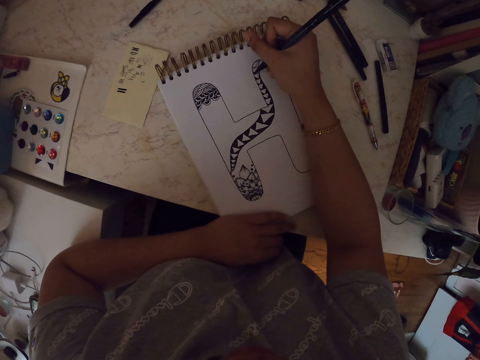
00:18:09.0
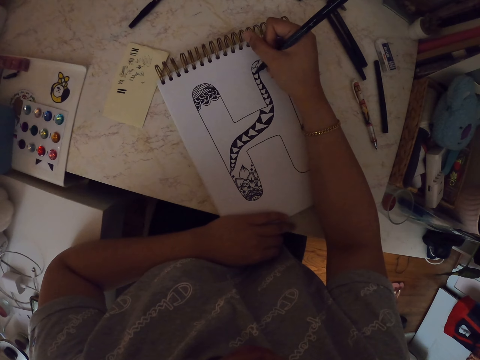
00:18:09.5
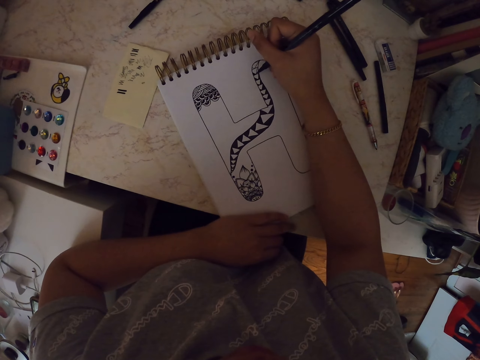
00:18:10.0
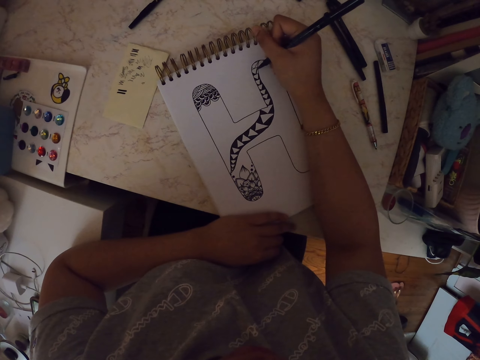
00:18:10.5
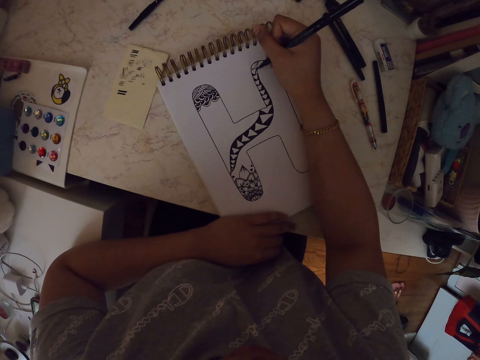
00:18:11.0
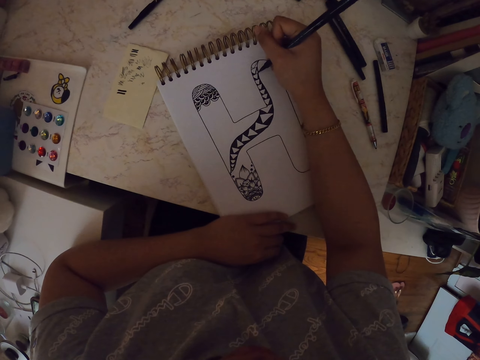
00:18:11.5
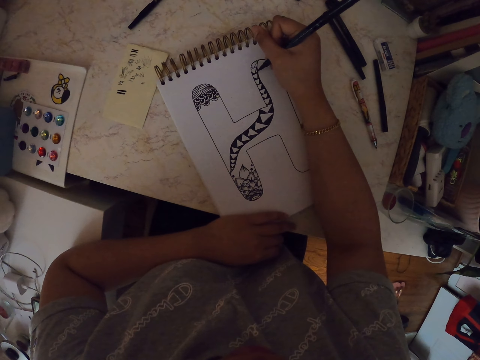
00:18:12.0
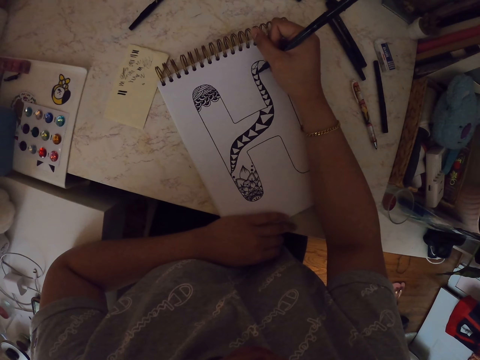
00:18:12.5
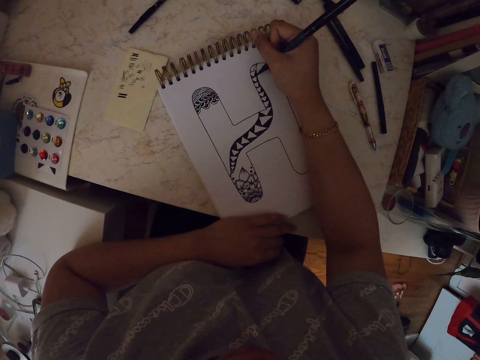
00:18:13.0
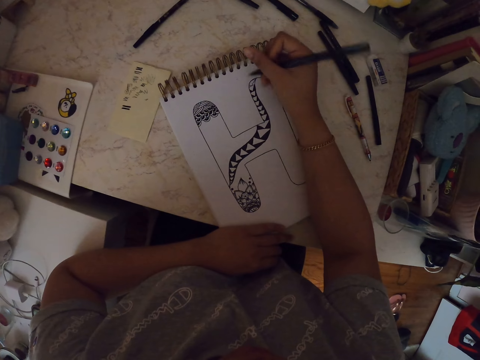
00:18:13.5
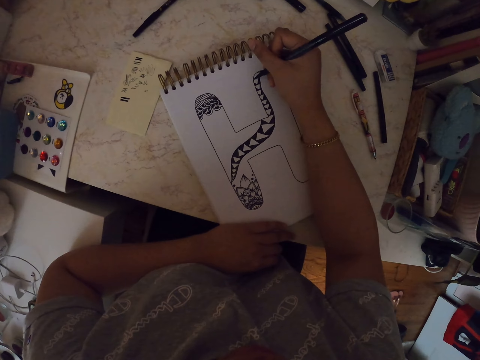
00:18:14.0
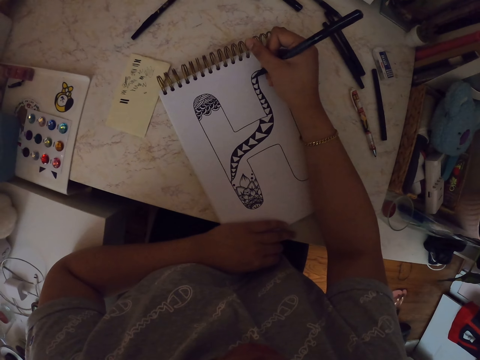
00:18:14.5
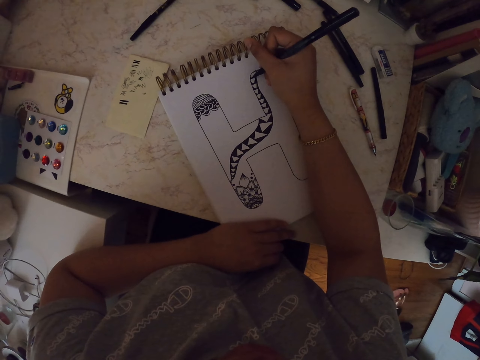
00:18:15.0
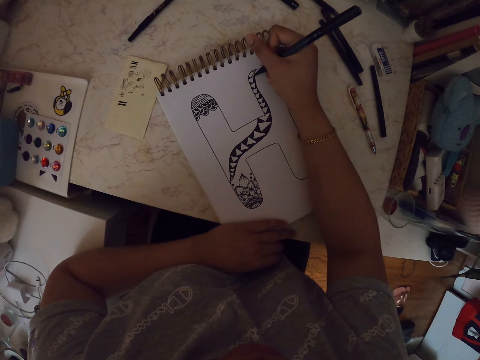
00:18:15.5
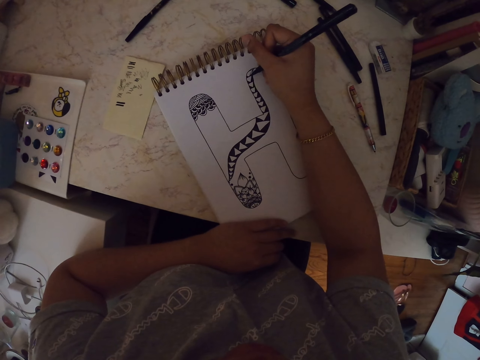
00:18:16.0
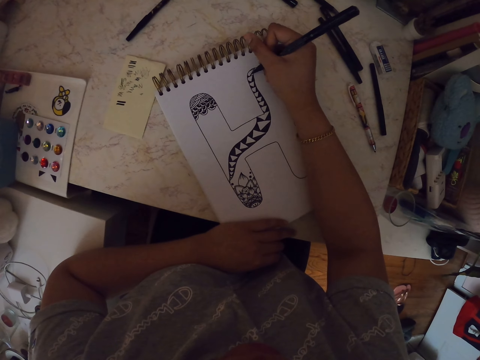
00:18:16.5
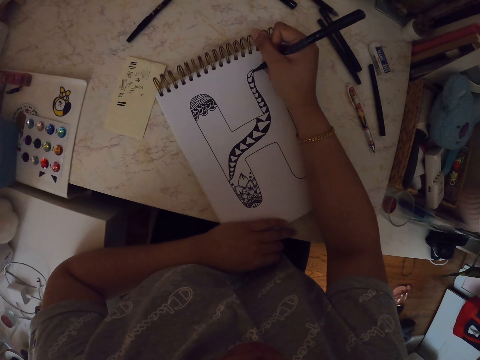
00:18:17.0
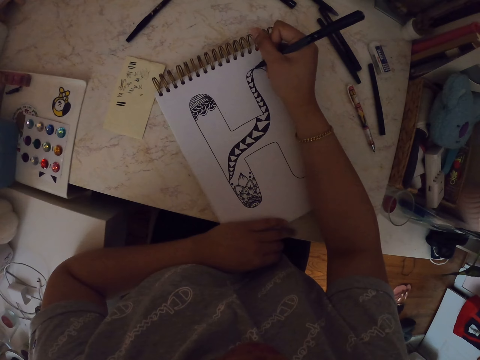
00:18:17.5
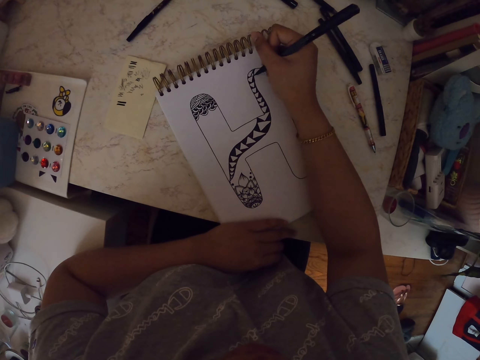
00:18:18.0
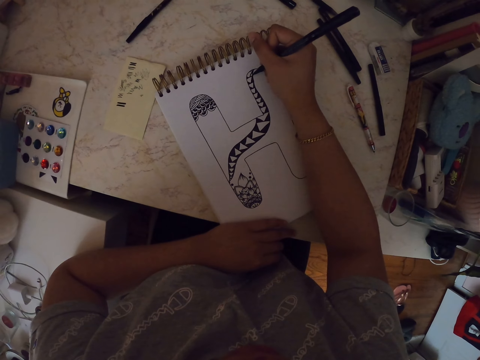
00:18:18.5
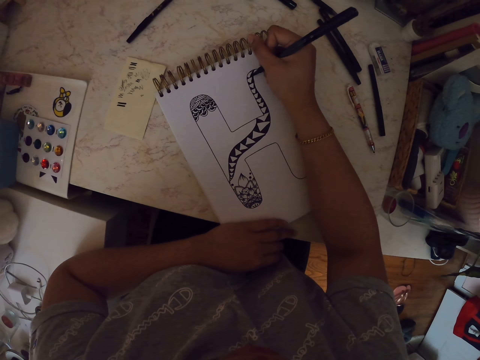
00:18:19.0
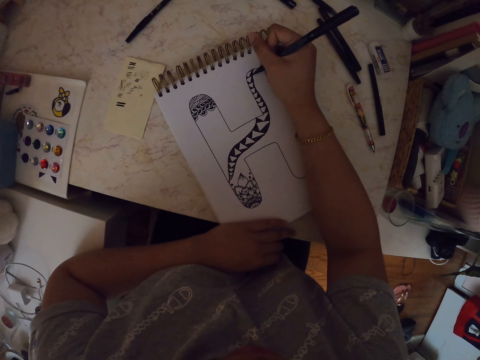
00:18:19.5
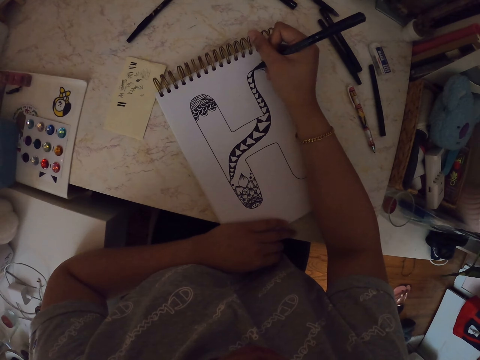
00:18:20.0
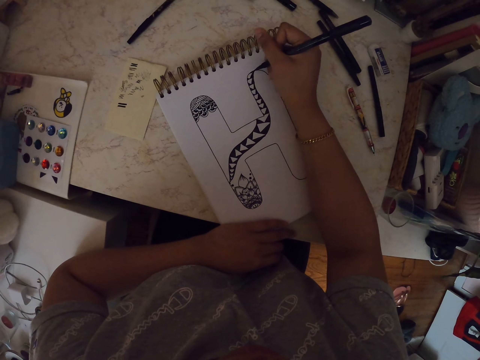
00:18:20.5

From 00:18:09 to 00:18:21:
The camera wearer moves his hand.

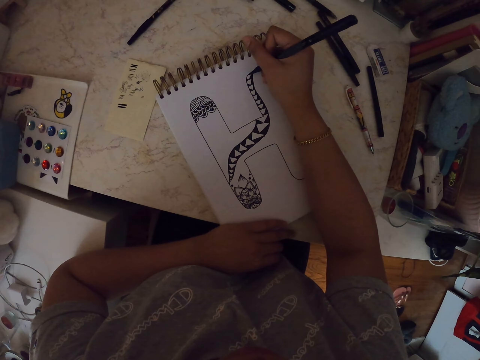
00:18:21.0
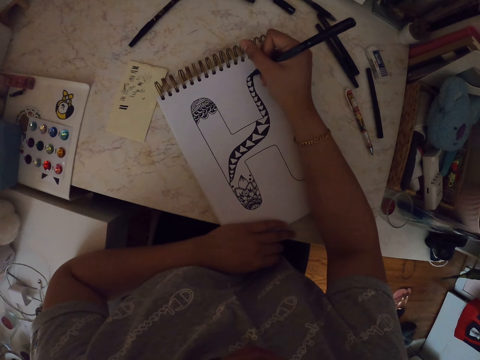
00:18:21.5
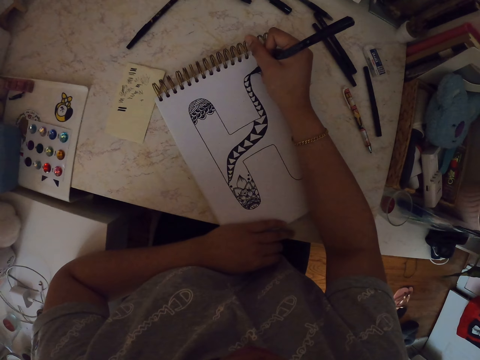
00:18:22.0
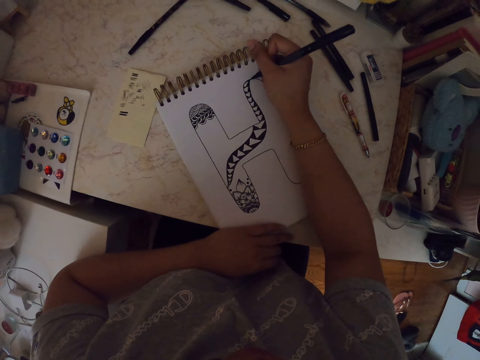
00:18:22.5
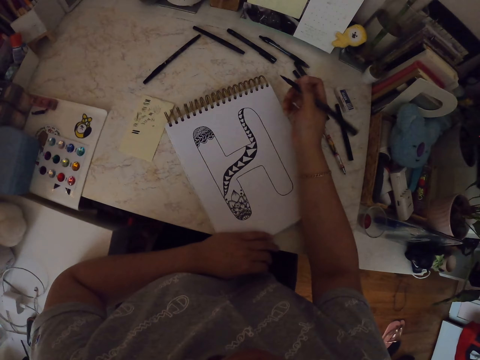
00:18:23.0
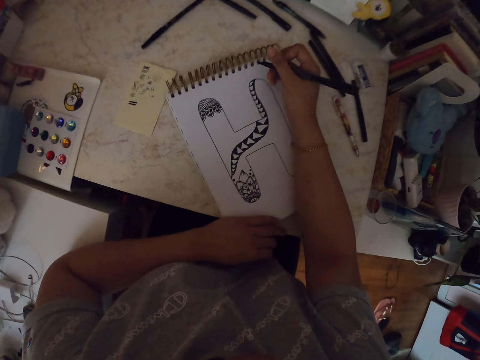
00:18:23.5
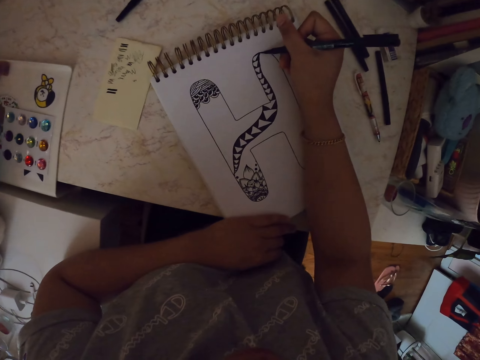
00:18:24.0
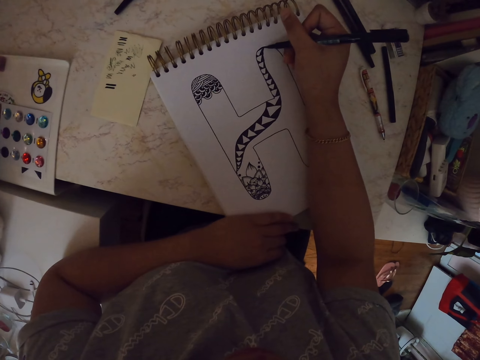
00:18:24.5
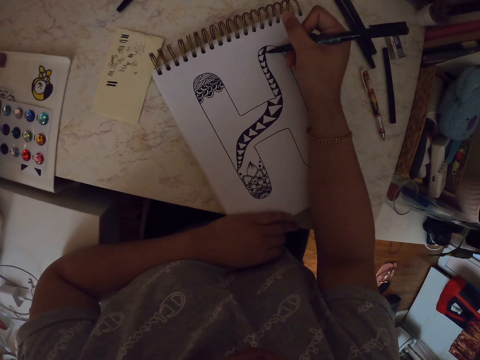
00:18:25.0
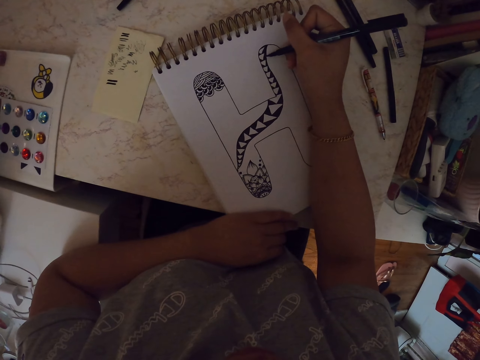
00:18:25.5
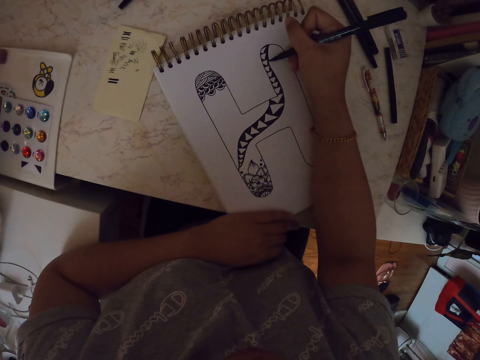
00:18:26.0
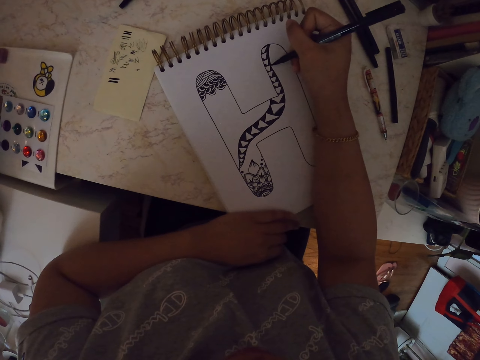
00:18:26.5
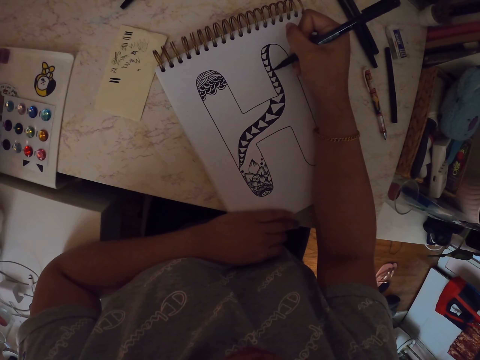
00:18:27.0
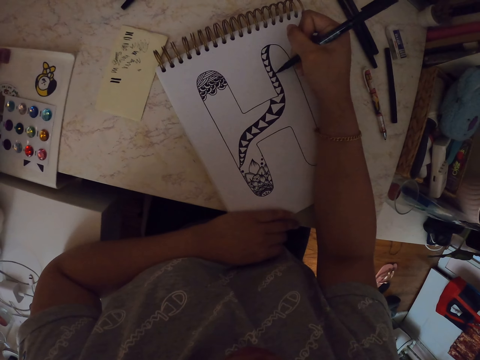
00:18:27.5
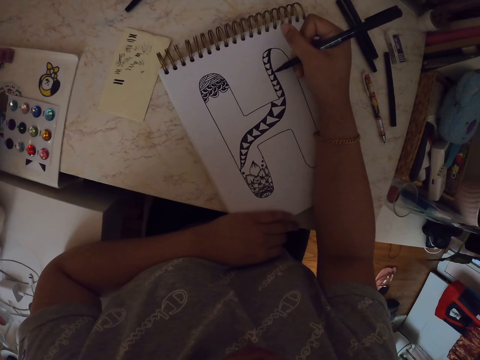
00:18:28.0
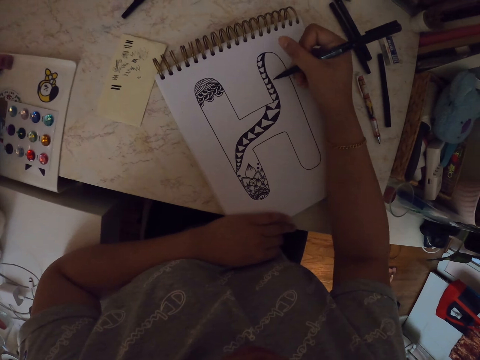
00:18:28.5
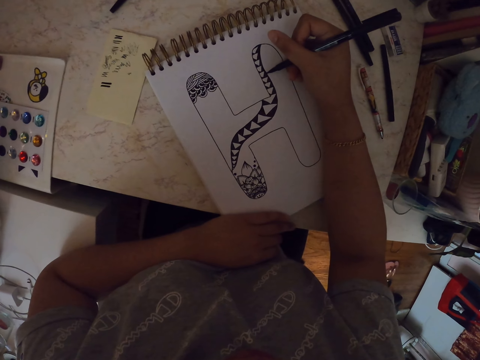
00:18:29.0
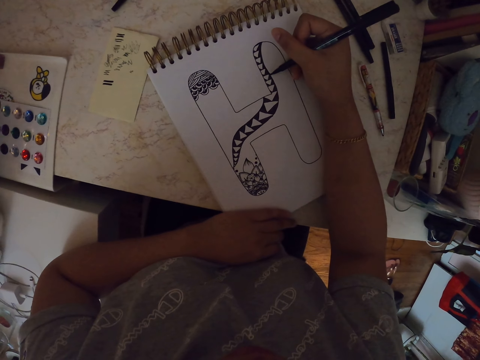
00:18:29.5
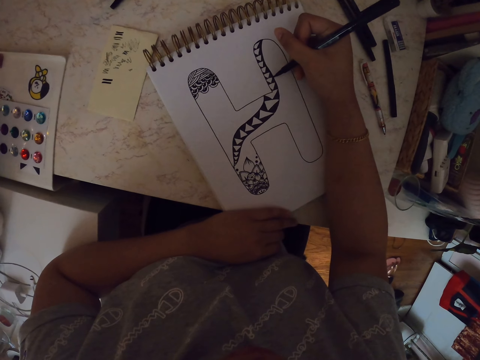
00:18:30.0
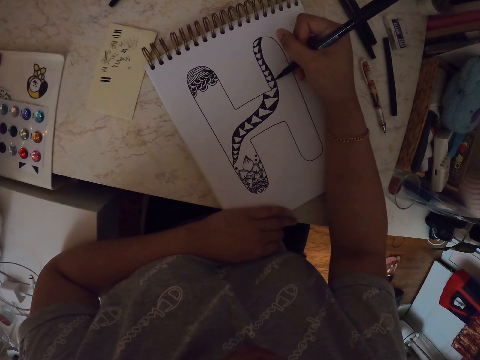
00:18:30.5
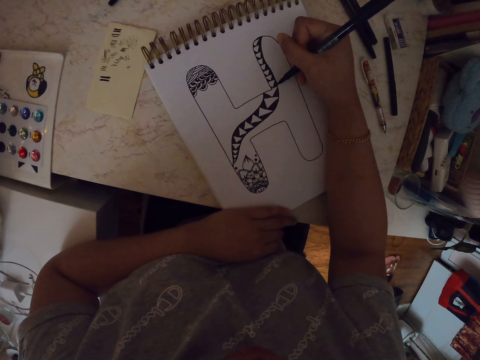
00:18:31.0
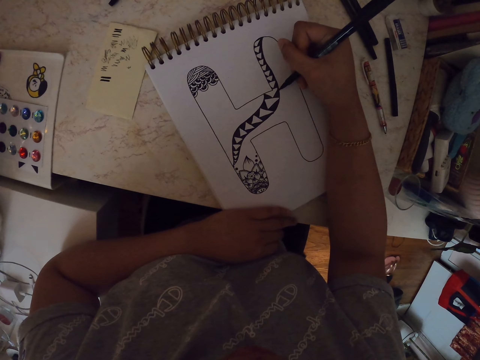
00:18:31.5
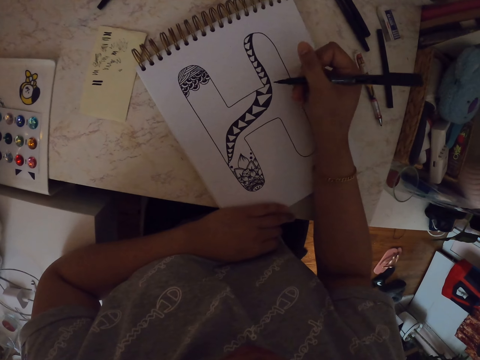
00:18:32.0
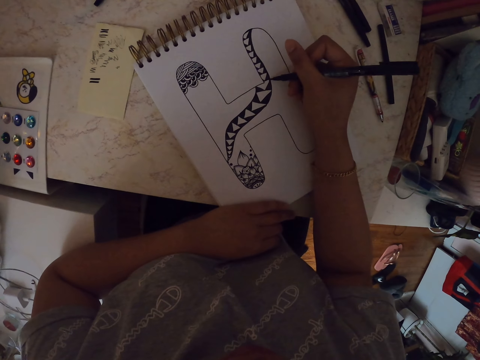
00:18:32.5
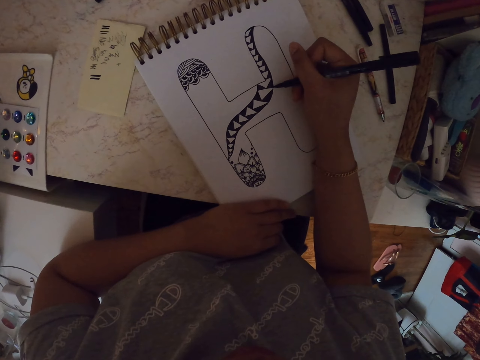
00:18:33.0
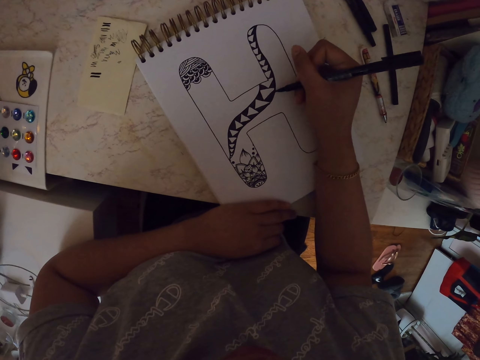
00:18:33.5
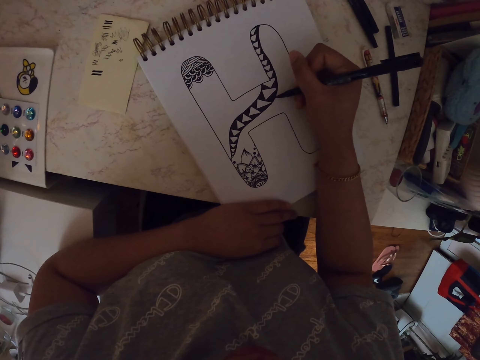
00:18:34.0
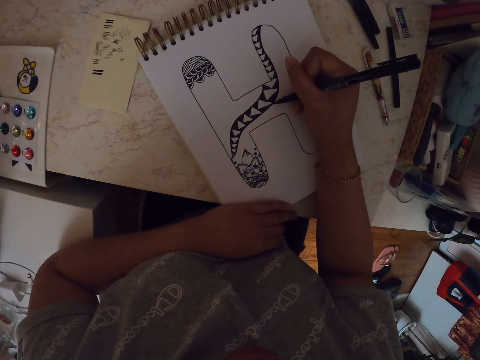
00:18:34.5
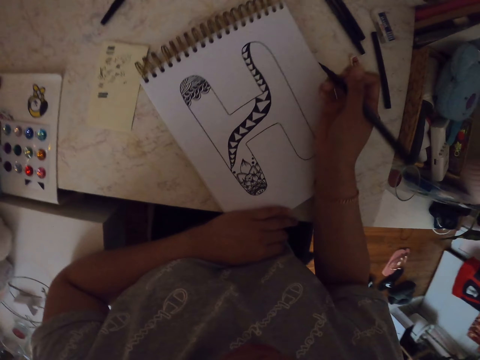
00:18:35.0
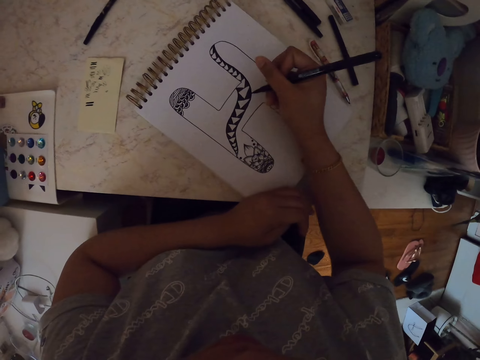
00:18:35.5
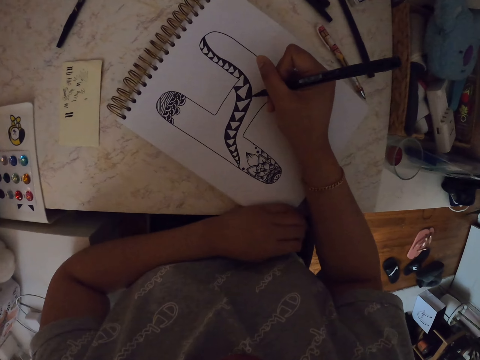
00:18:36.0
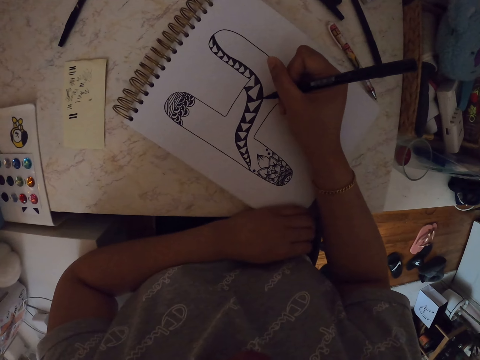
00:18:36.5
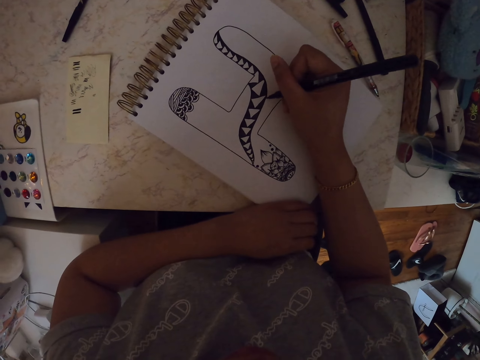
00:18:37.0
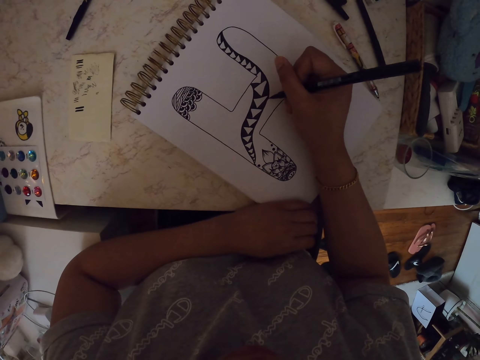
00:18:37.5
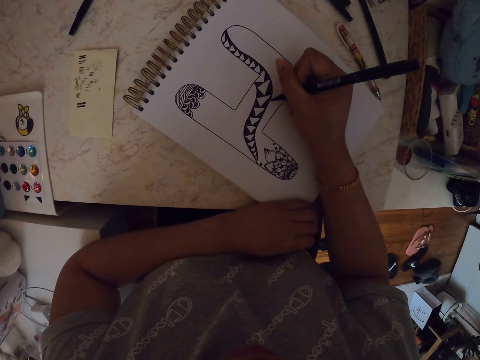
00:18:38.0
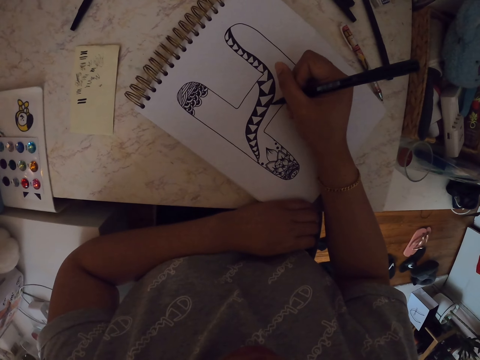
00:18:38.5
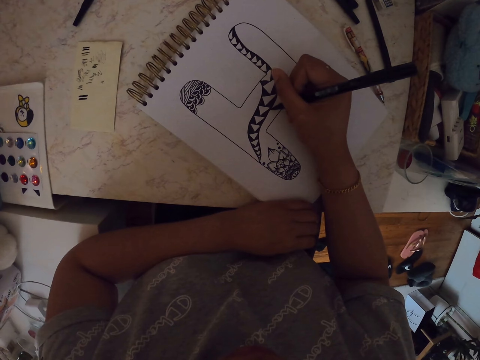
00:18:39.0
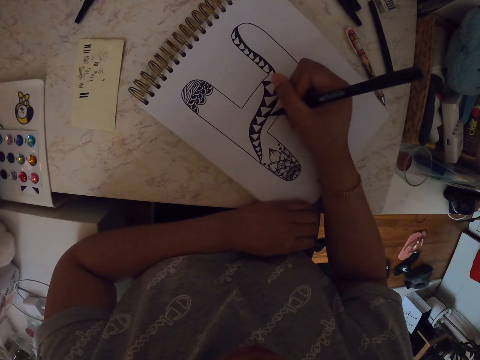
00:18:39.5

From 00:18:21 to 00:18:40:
The camera wearer moves his hand. He makes a drawing on a paper with a pen. He moves his hand. He makes a drawing on the paper with the pen. He moves the book. He makes a drawing on the paper with the pen.
